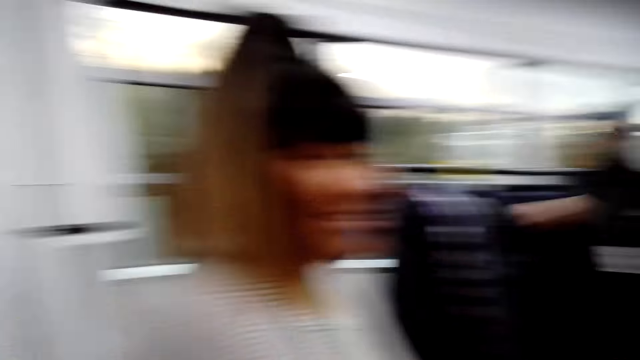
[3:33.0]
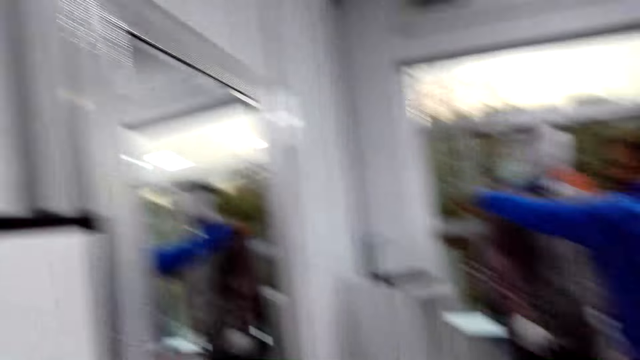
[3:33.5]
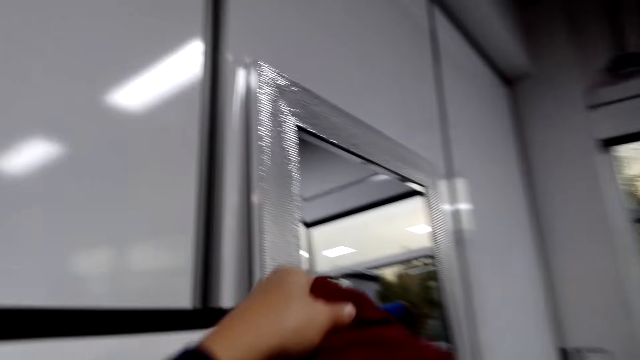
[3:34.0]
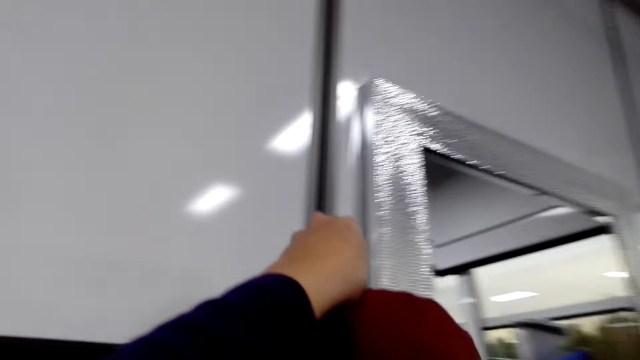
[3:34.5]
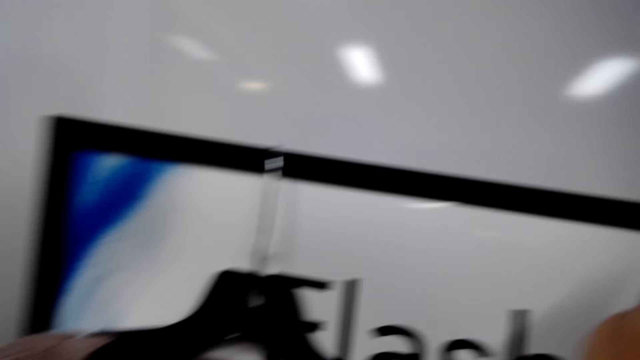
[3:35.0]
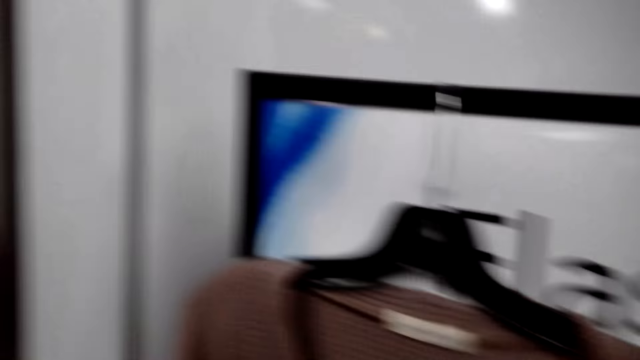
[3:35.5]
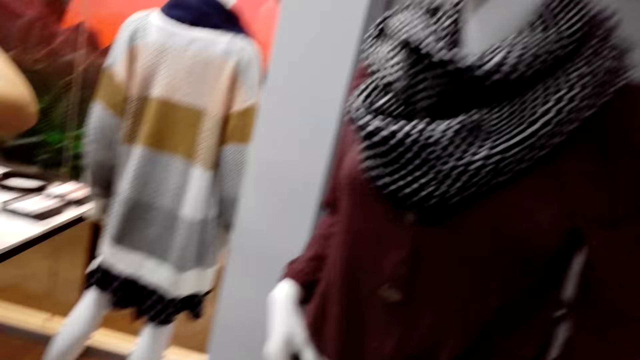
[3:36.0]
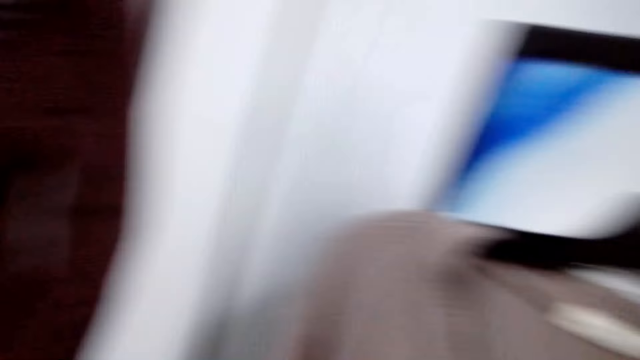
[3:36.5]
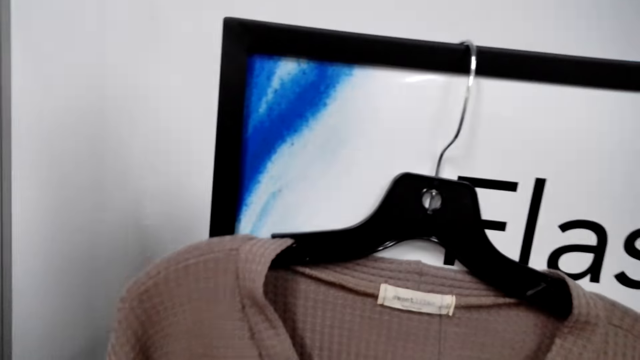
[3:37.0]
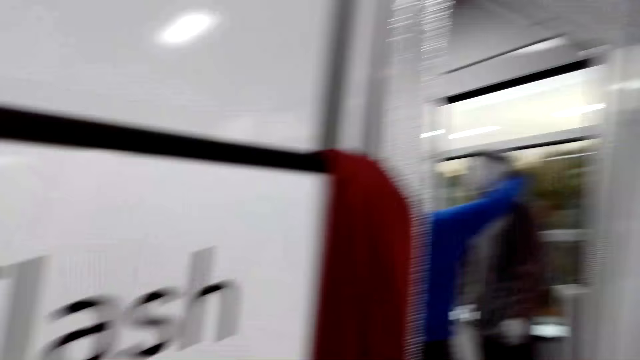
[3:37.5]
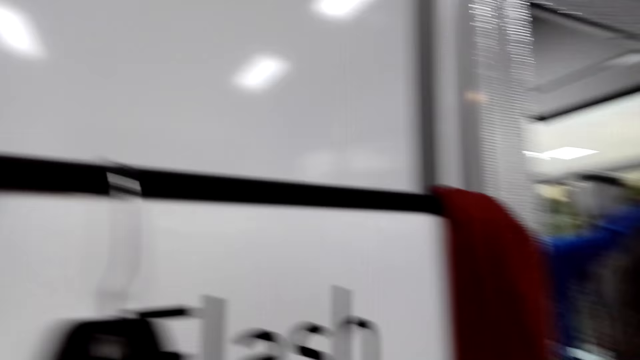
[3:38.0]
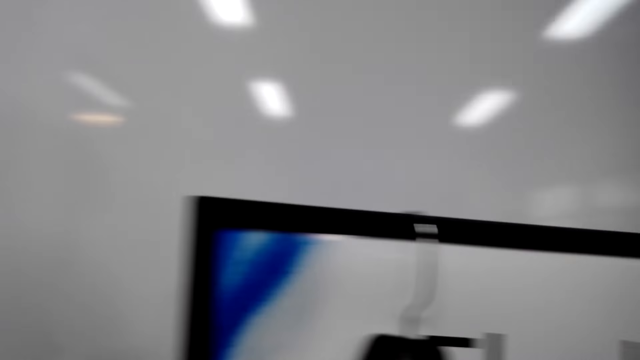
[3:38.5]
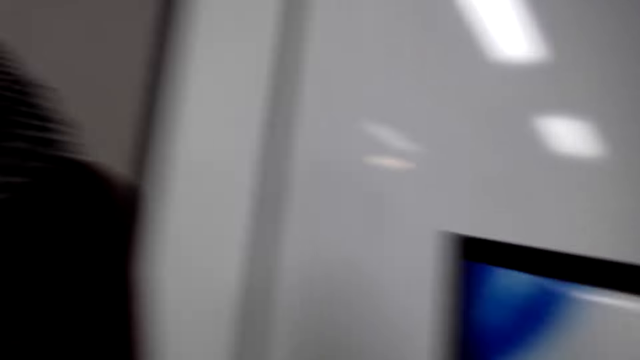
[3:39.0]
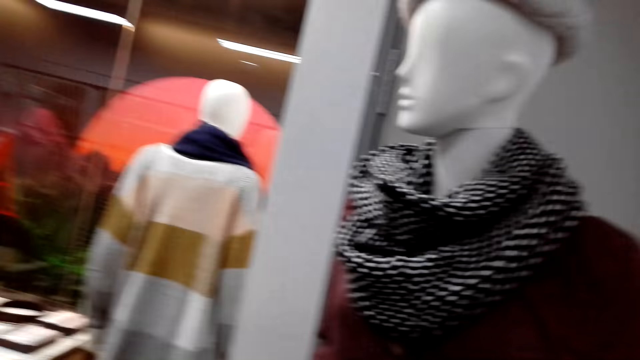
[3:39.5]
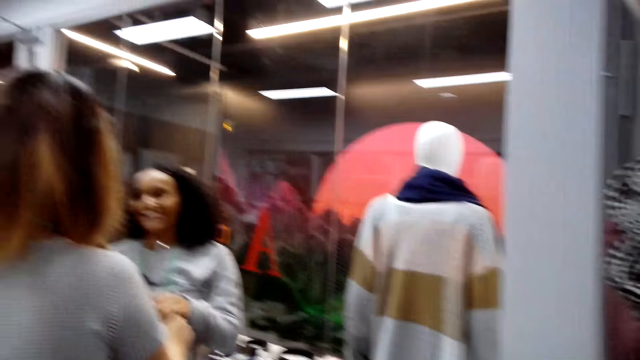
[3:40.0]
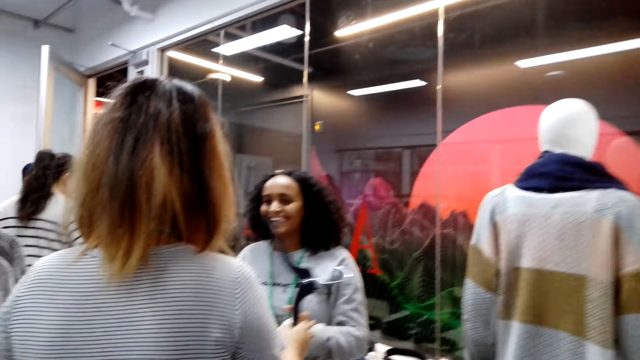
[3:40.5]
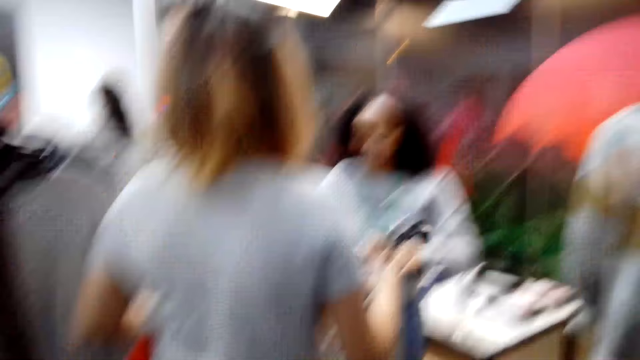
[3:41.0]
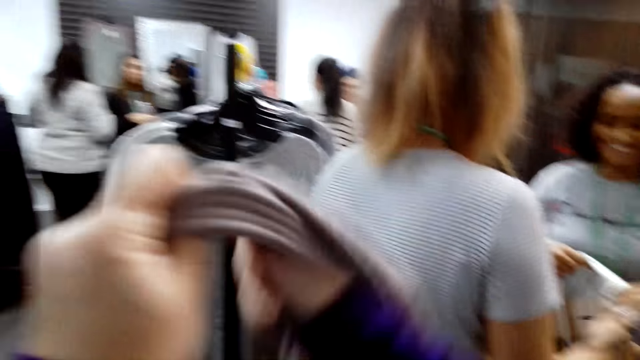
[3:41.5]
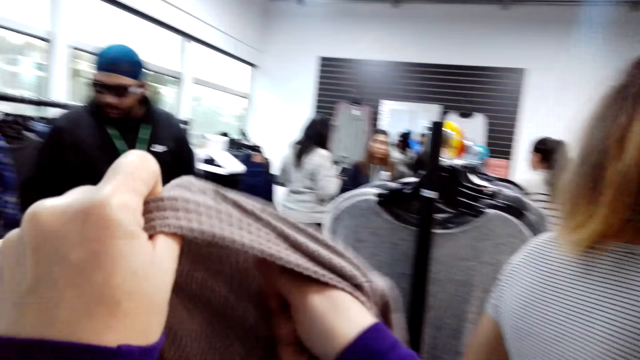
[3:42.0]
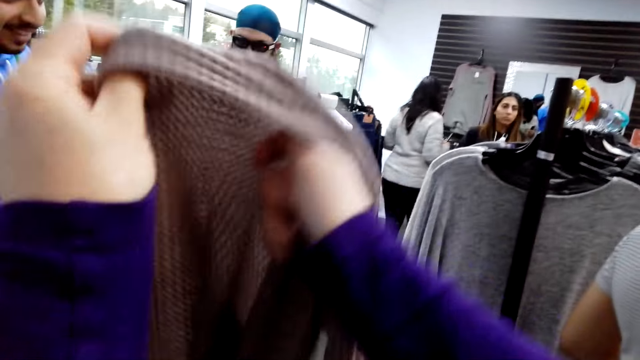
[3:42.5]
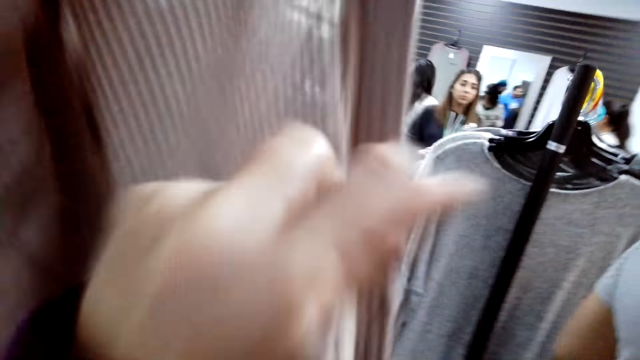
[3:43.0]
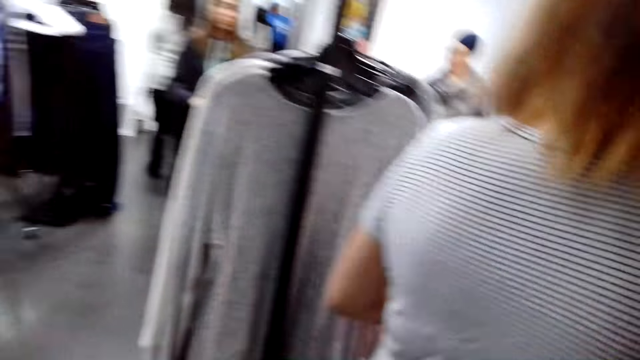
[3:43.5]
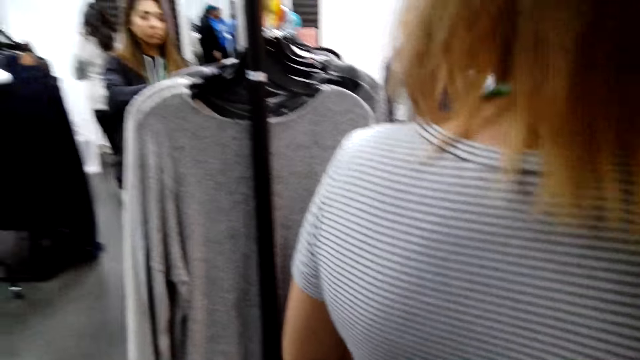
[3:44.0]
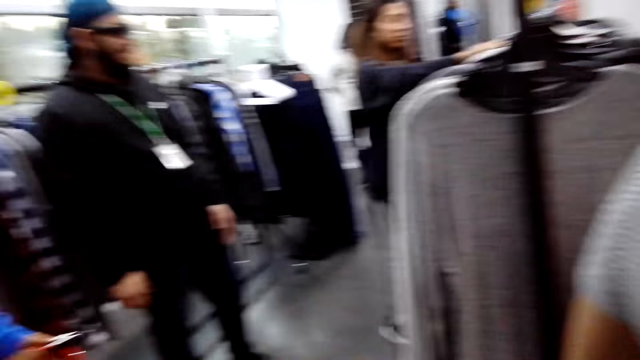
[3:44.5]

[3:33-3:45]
The camera wearer looks around and dialogues with a lady. They put a cloth on the clothes rack. They dialogue with the lady and look around. They look around again and wear the cloth.

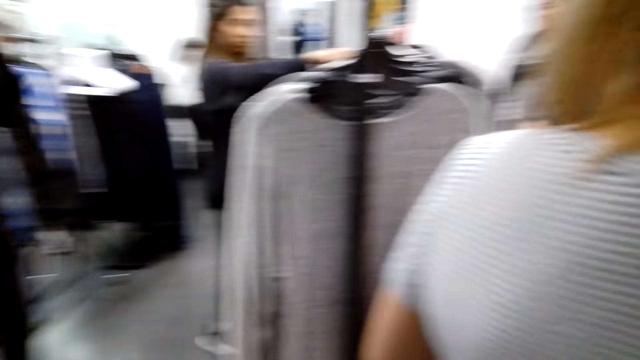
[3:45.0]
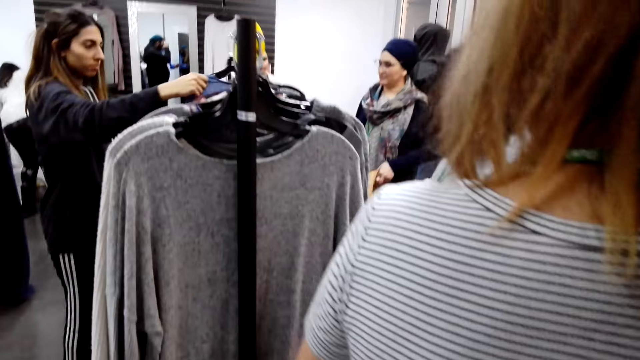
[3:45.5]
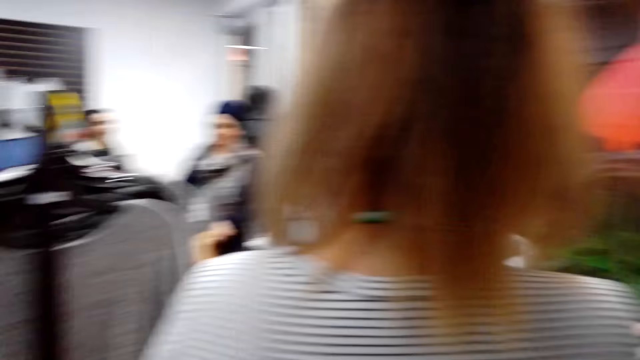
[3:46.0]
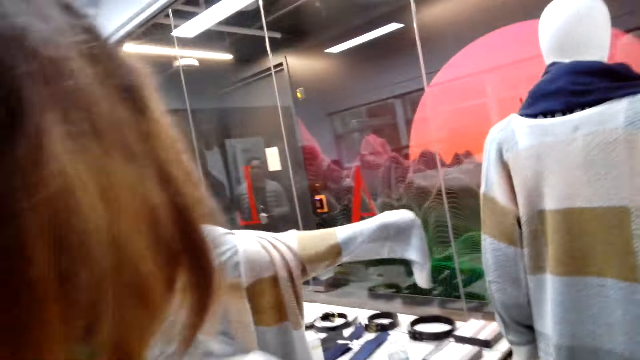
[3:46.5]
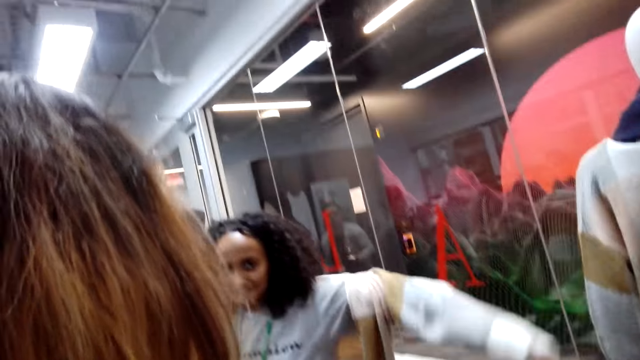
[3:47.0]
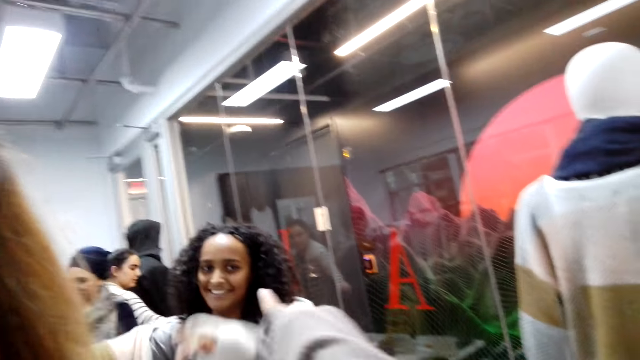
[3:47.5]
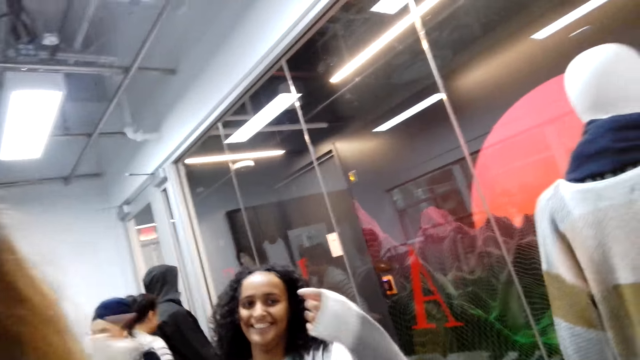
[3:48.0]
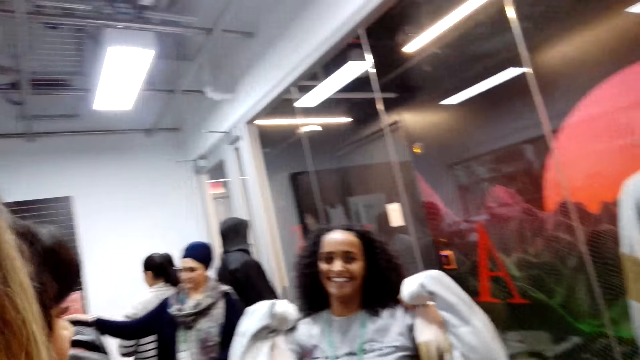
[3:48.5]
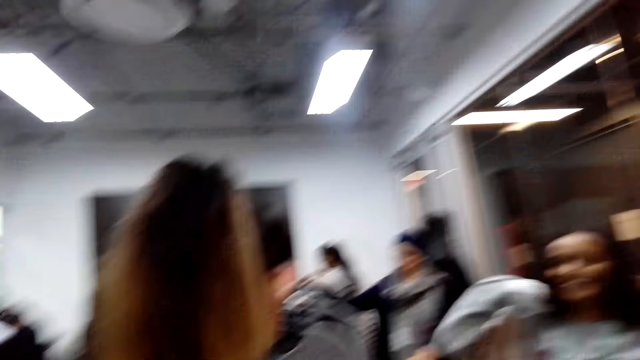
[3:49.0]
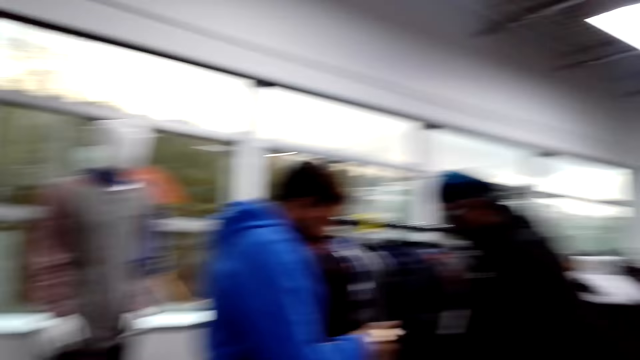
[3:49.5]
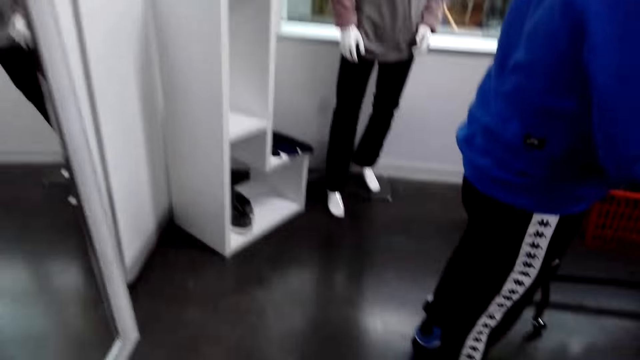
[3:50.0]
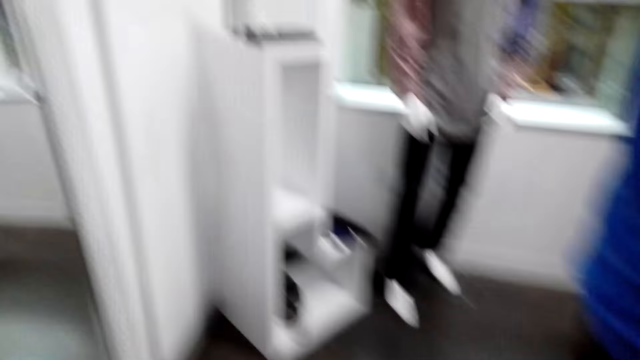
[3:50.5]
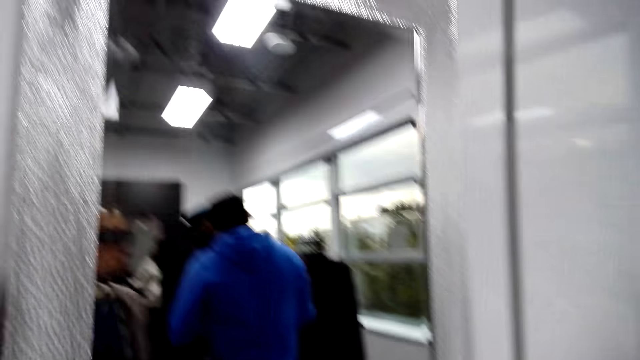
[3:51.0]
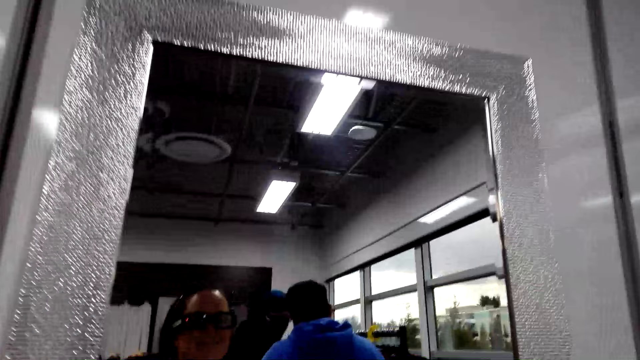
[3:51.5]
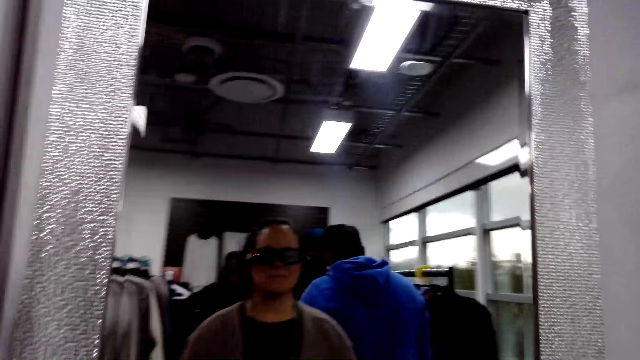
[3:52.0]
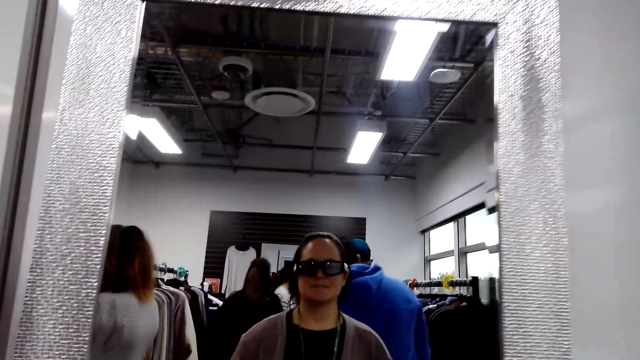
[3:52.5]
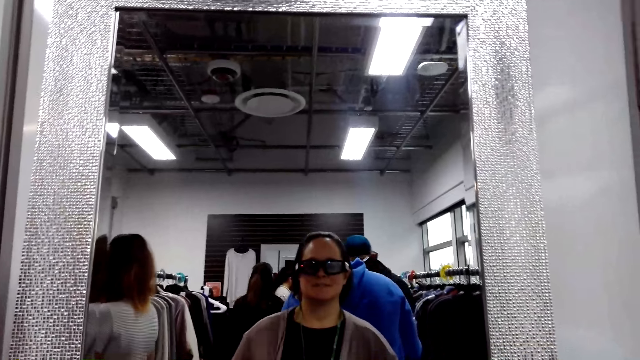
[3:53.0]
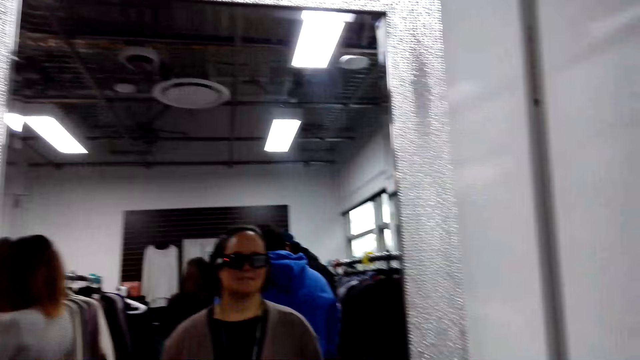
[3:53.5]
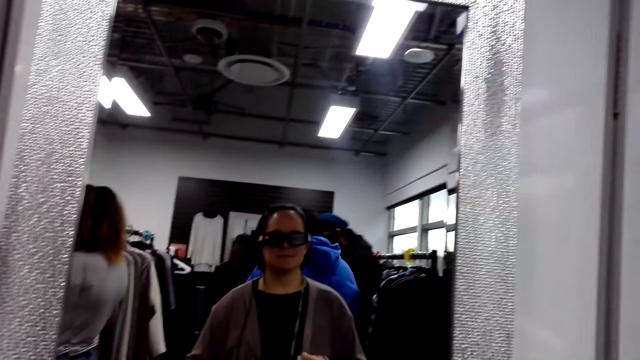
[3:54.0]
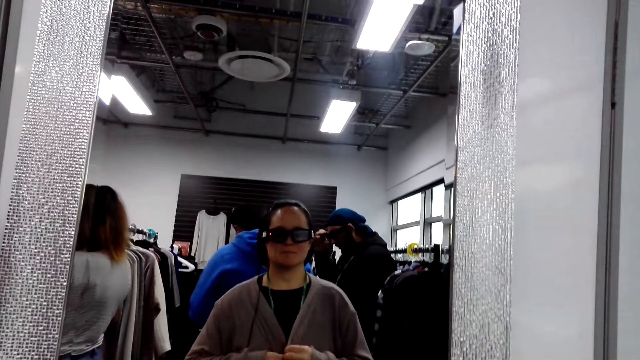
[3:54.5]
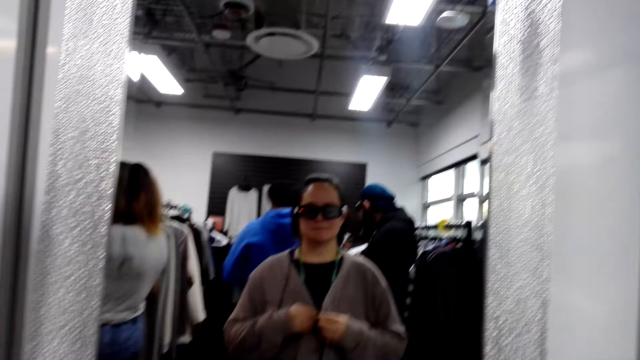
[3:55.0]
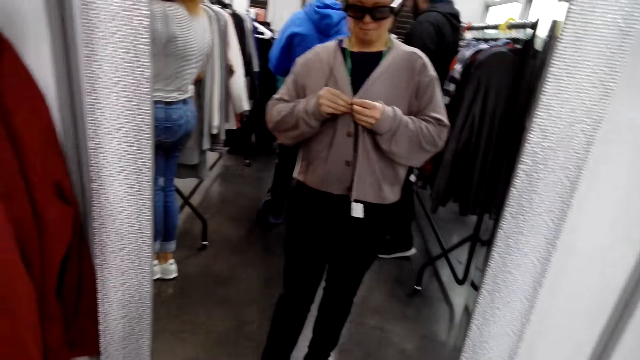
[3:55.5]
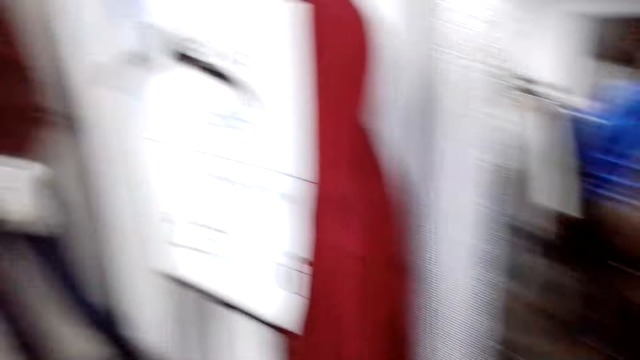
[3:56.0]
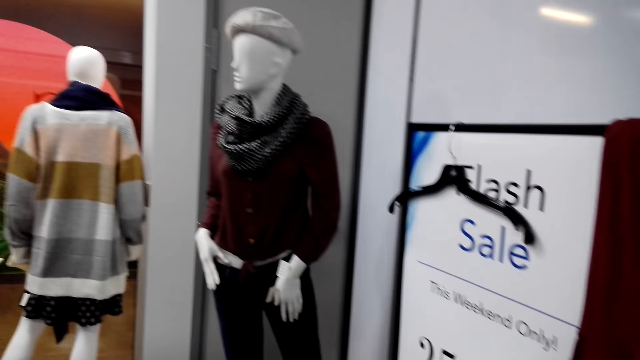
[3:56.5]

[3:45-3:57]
A woman puts on a sweater. The camera wearer looks around and dialogues with the woman. They walk around and look at the mirror. They look around and button the sweater. They look around.
